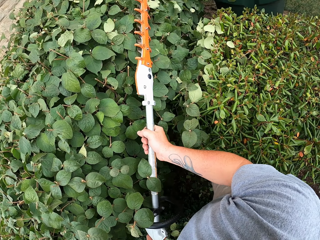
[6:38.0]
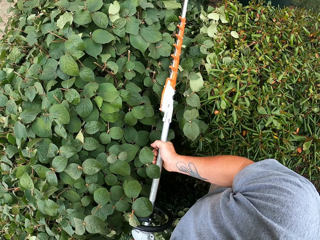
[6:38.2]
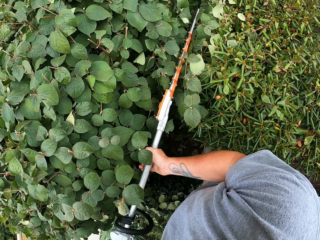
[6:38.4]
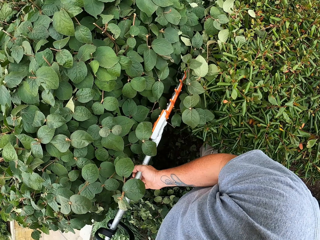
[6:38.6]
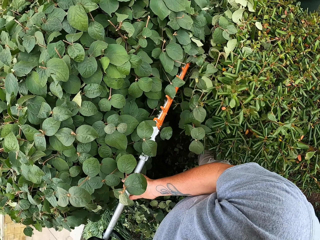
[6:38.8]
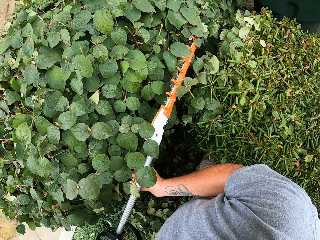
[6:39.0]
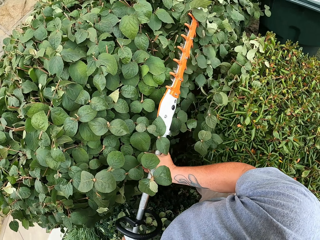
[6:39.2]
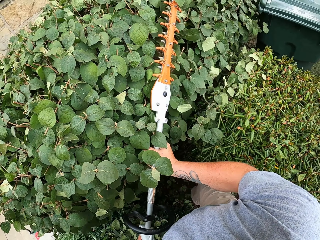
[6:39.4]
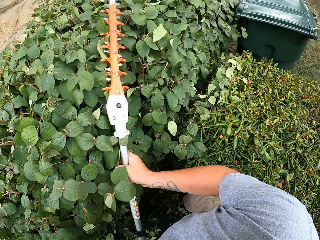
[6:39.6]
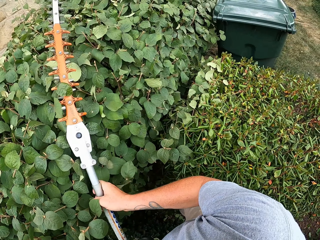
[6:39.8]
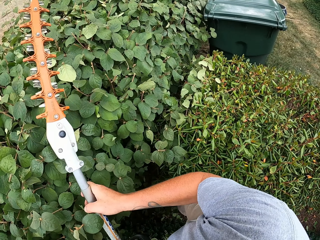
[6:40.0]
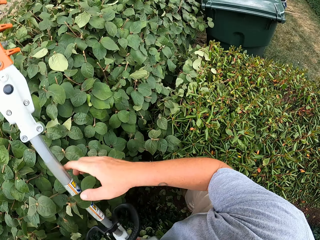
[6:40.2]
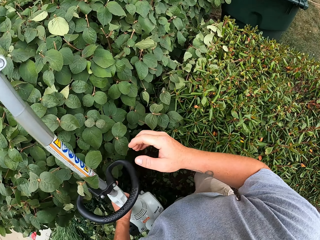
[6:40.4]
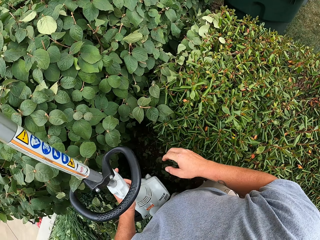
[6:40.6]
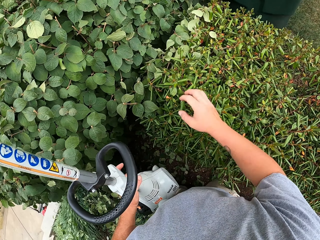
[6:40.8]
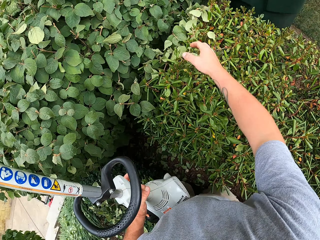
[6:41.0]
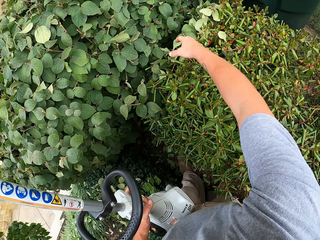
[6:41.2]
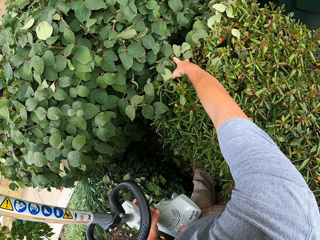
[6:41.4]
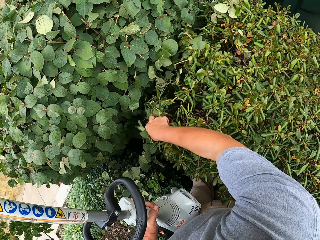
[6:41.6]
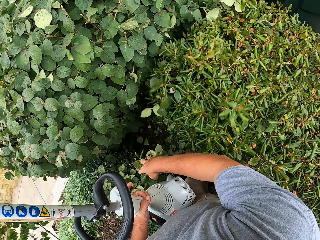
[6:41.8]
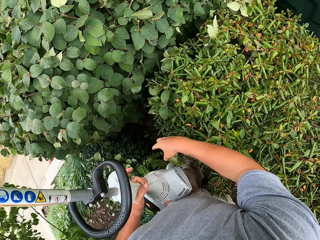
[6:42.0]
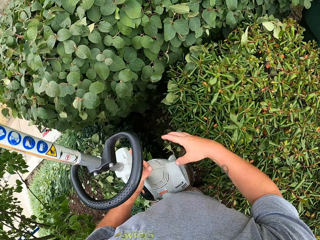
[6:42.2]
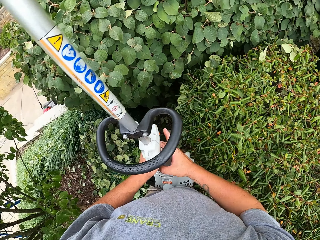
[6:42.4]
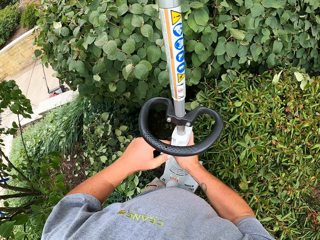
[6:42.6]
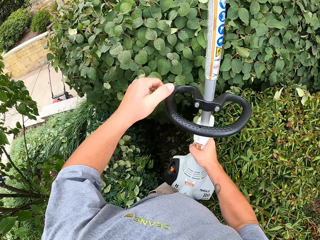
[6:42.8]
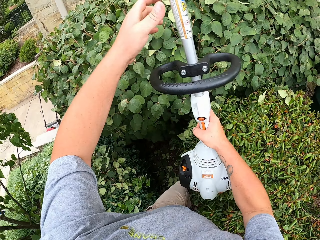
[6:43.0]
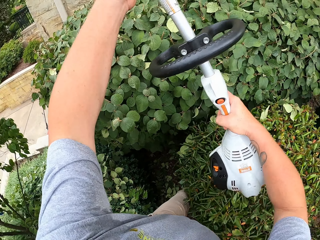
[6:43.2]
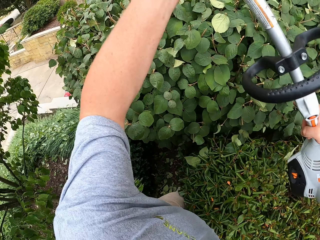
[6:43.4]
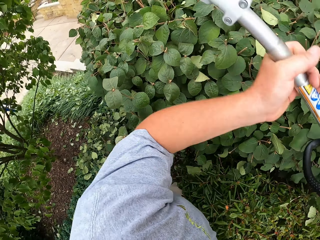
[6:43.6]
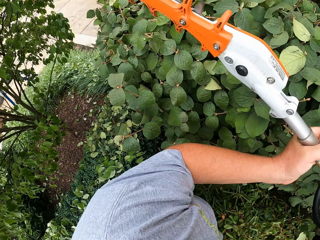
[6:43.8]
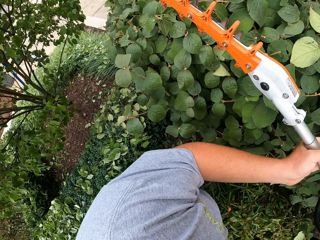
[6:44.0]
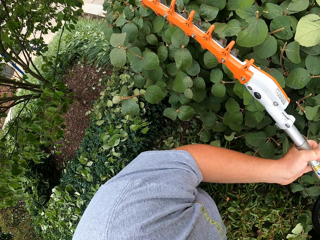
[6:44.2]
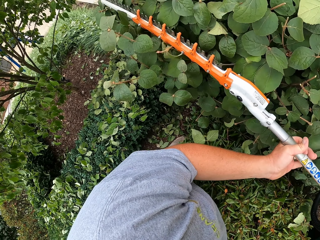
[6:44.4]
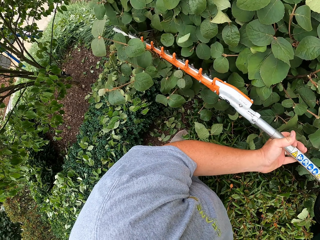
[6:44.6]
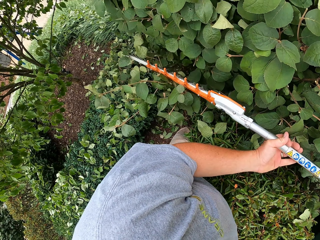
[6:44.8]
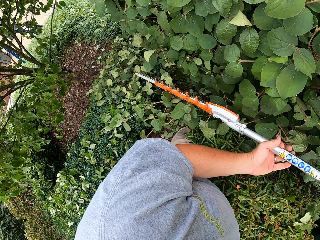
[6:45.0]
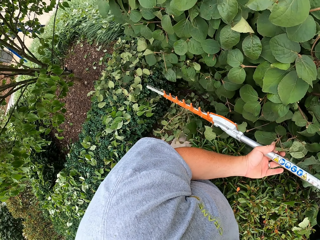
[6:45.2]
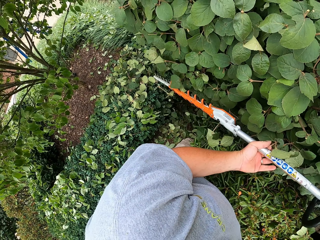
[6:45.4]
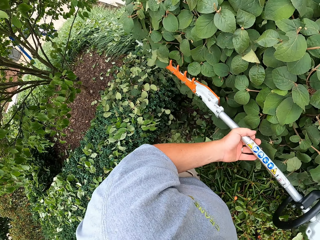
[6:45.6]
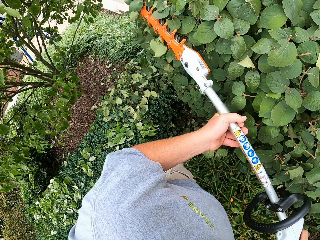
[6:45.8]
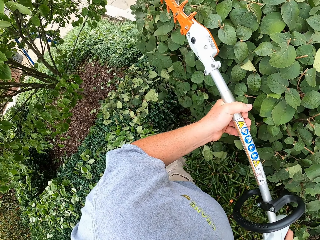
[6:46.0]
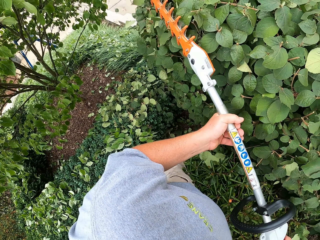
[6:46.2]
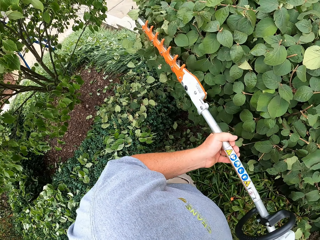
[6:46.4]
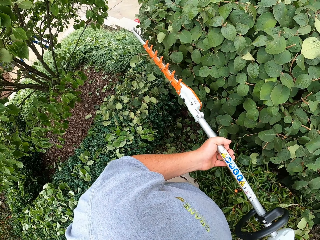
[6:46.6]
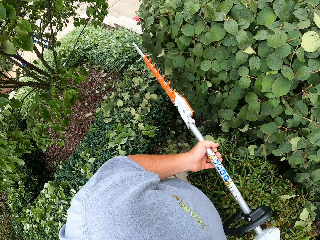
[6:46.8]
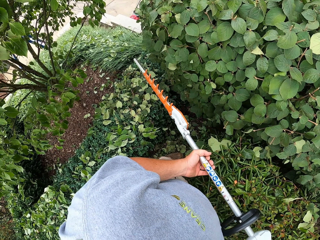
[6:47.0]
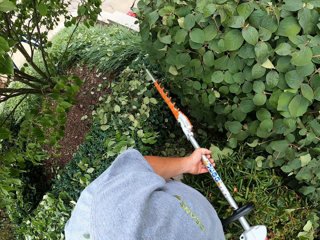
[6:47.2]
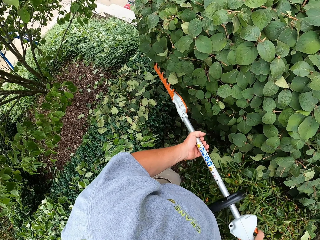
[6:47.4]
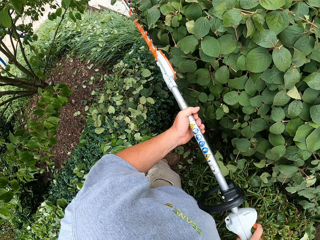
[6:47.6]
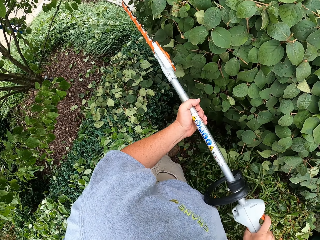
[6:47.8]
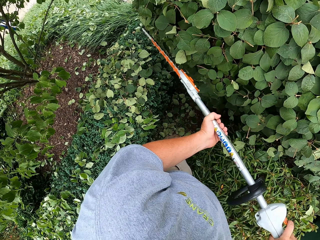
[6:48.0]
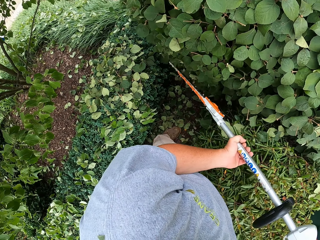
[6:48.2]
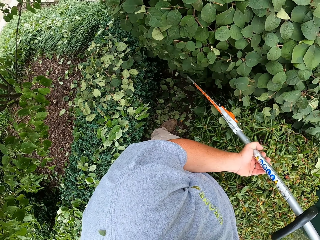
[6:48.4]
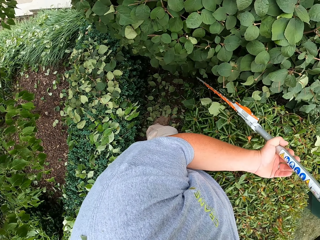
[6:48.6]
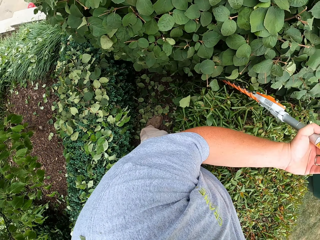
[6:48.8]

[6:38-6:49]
The camera wearer uses his right hand to throw down the cut piece of twig. He removes the hedge trimmer from the tree. He removes the leaves on the tree with the hand. He holds the hedge trimmer with both hands. He trims the leaves on a tree with the hedge trimmer.

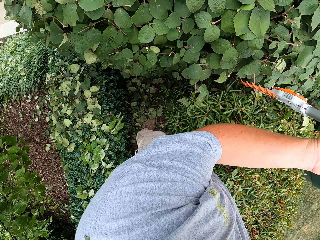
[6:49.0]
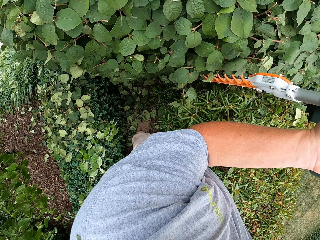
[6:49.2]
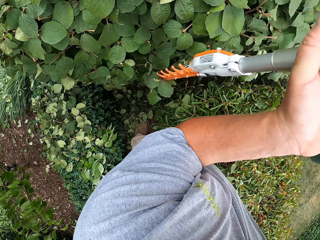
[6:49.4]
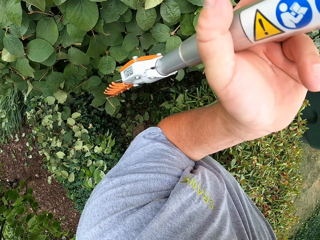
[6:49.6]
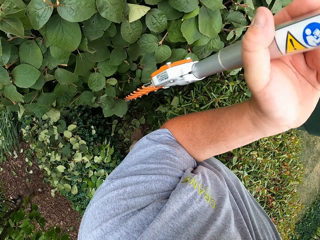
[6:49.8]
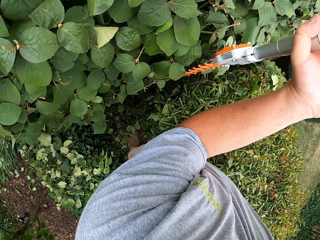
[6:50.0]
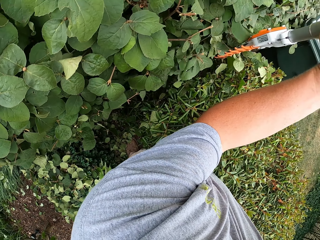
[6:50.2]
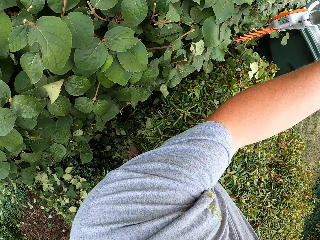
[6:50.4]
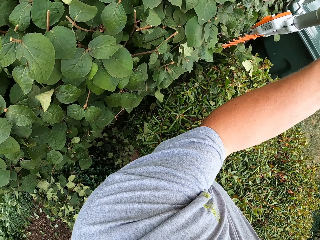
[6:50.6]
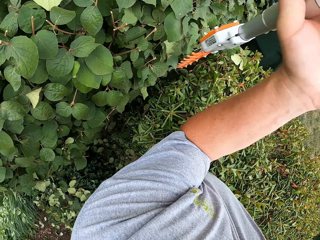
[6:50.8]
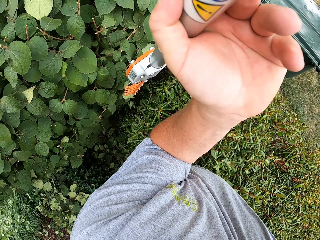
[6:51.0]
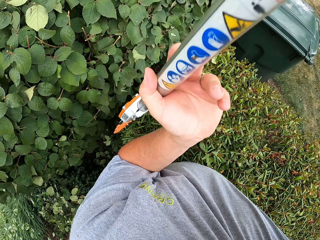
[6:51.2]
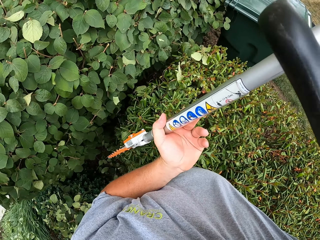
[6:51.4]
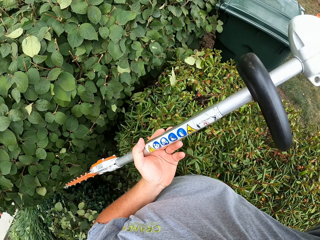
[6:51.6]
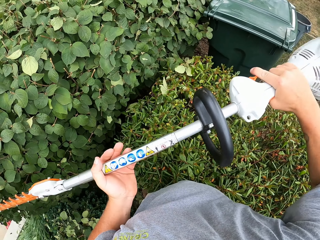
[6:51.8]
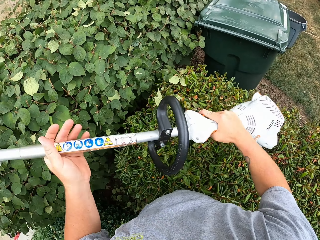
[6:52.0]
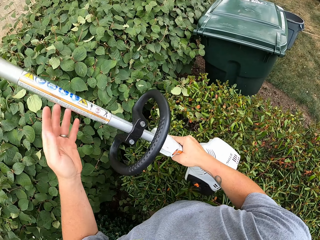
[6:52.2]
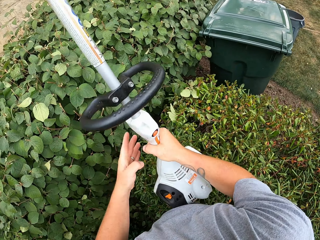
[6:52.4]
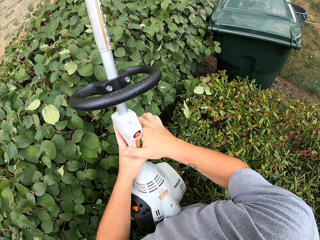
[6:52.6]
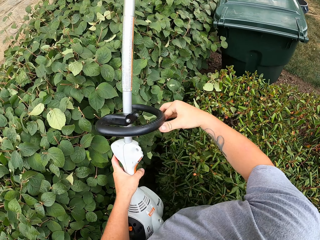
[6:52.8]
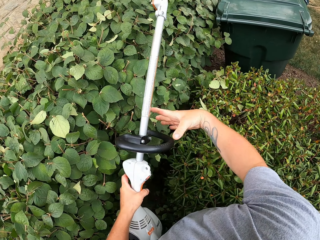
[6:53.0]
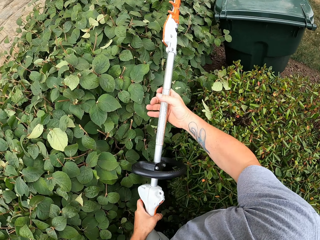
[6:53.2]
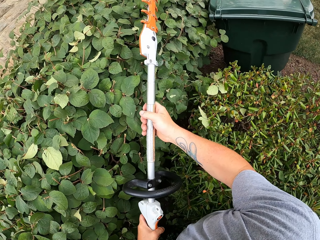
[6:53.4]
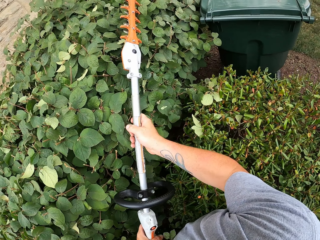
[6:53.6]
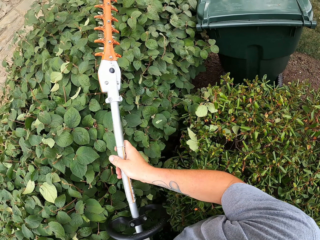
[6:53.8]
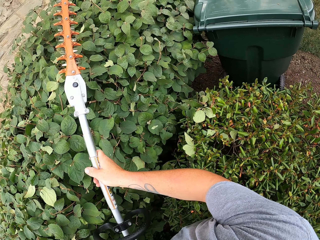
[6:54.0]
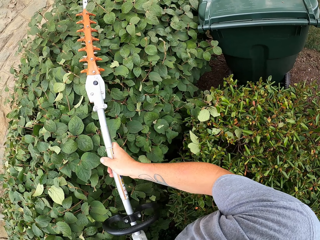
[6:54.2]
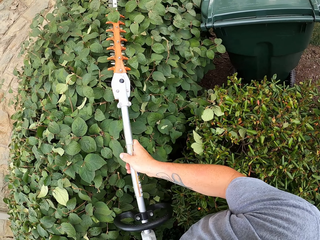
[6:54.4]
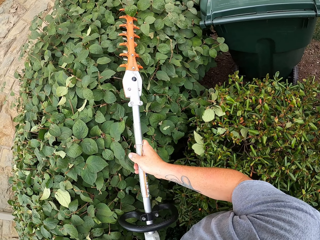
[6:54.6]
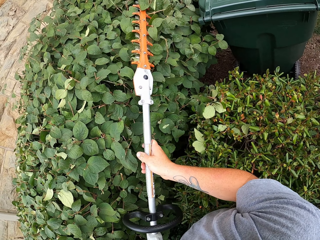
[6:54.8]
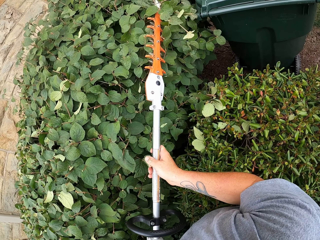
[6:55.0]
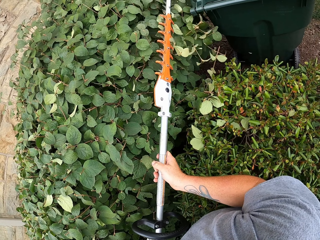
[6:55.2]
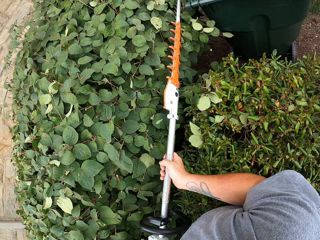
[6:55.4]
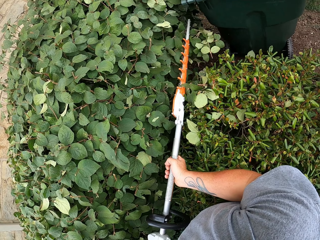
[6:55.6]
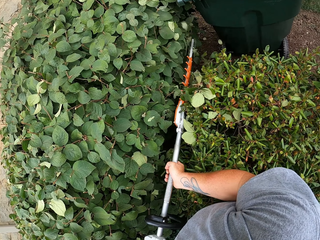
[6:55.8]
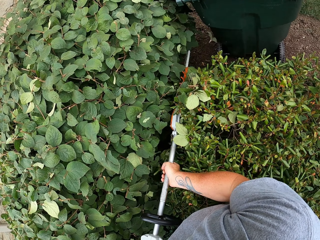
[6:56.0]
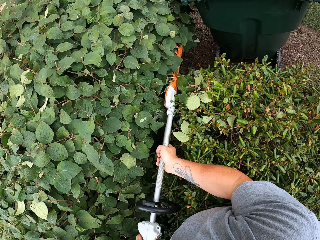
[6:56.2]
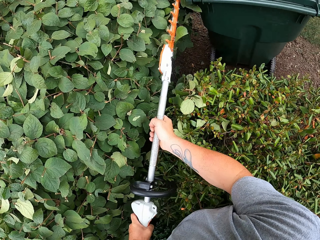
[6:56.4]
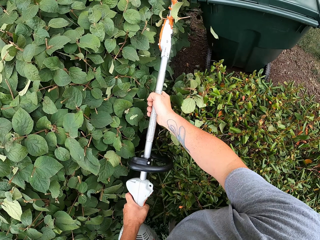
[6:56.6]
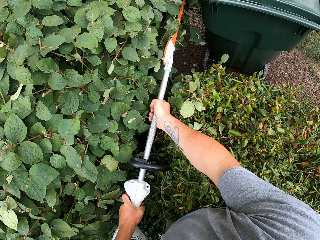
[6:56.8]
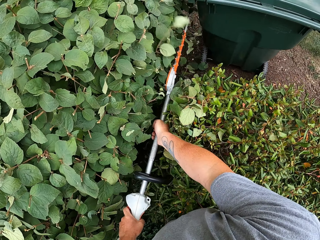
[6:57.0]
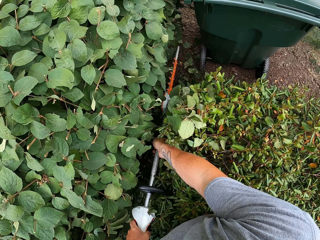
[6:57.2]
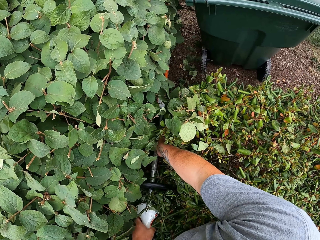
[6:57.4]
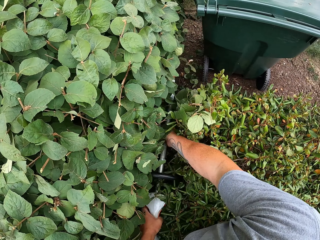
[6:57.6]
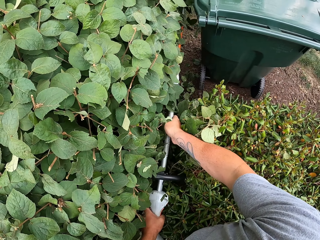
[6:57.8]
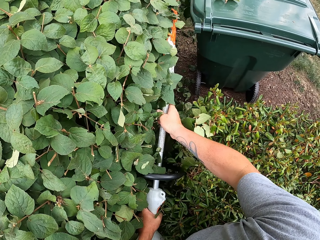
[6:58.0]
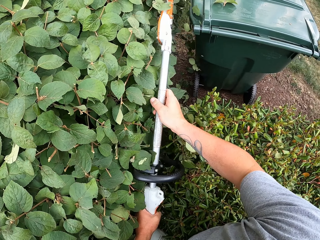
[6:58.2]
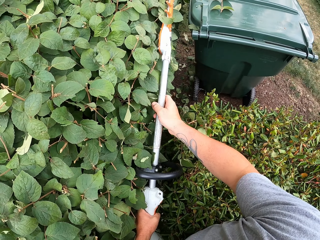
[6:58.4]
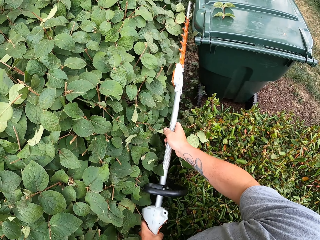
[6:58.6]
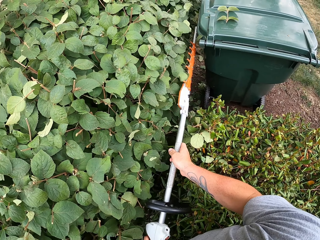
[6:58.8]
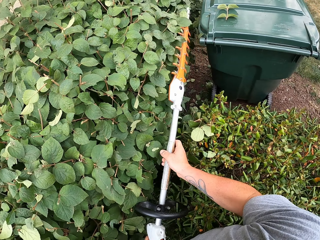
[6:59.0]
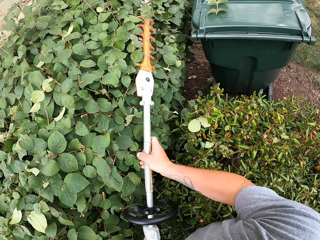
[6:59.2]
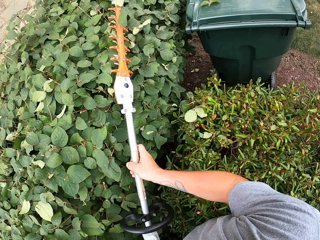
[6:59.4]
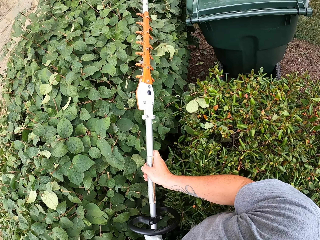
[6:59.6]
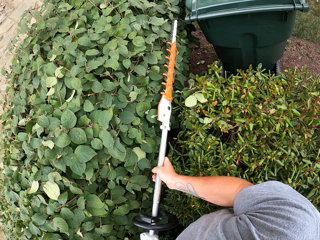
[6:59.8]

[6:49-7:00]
The camera wearer removes the hedge trimmer from the tree. They trim the leaves on a tree with the hedge trimmer.
